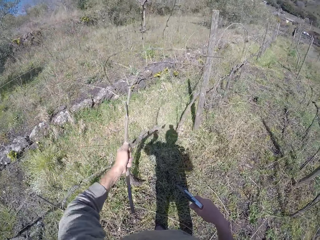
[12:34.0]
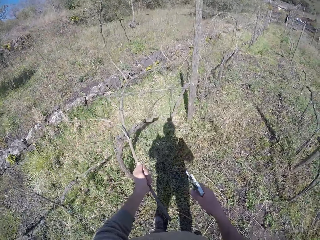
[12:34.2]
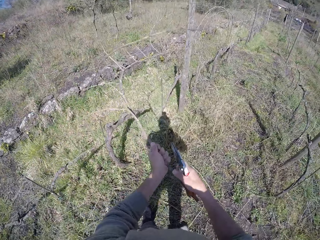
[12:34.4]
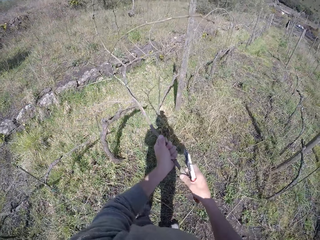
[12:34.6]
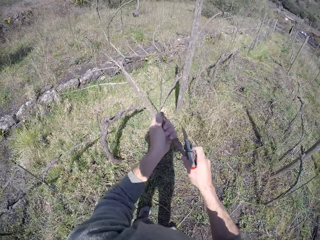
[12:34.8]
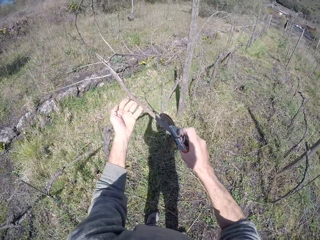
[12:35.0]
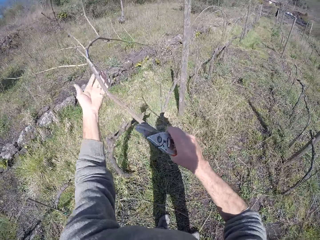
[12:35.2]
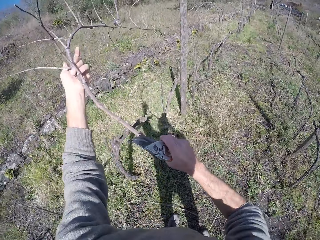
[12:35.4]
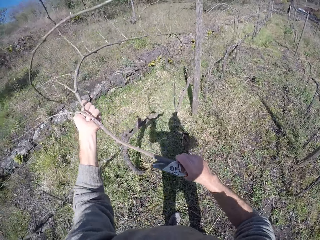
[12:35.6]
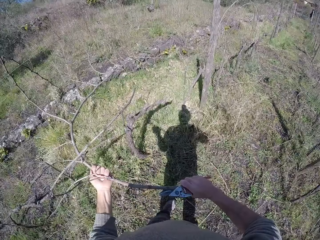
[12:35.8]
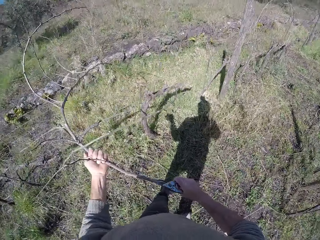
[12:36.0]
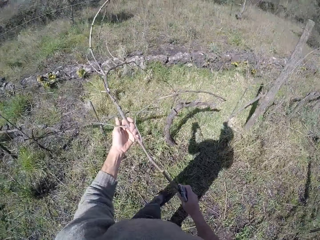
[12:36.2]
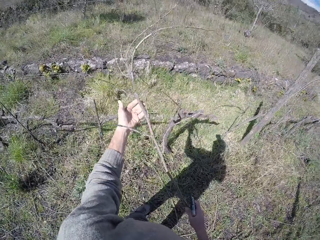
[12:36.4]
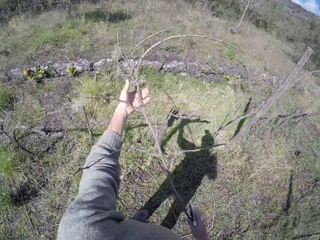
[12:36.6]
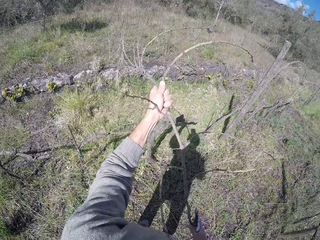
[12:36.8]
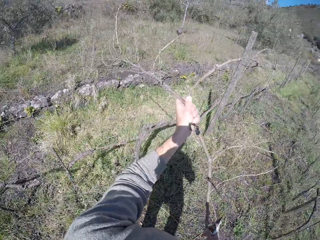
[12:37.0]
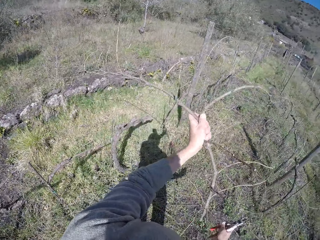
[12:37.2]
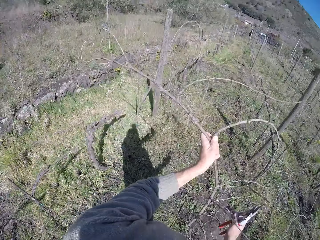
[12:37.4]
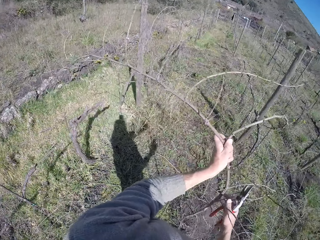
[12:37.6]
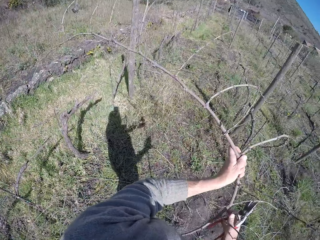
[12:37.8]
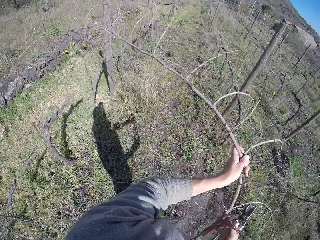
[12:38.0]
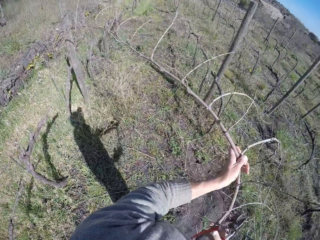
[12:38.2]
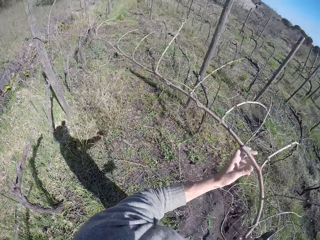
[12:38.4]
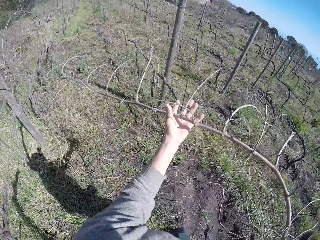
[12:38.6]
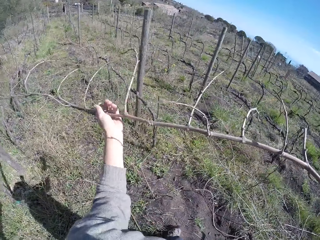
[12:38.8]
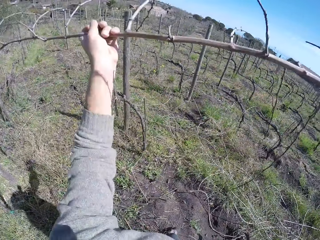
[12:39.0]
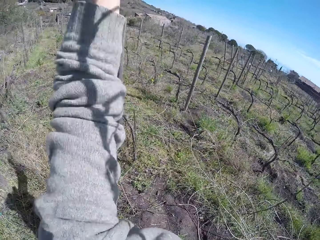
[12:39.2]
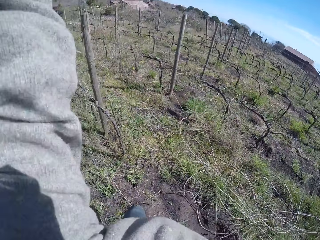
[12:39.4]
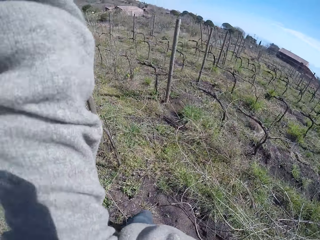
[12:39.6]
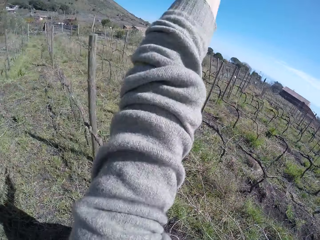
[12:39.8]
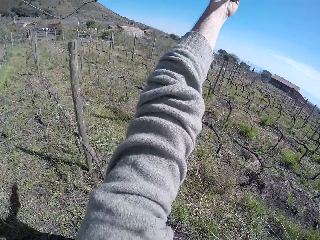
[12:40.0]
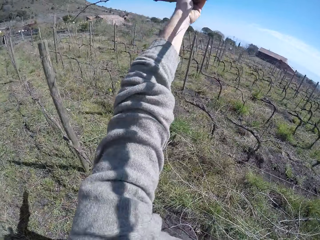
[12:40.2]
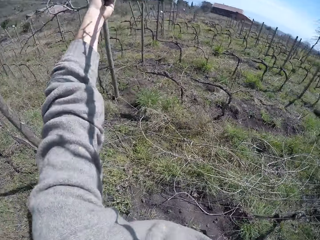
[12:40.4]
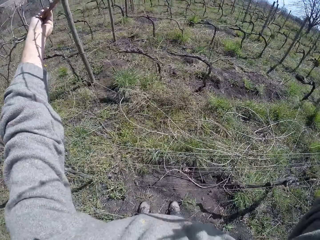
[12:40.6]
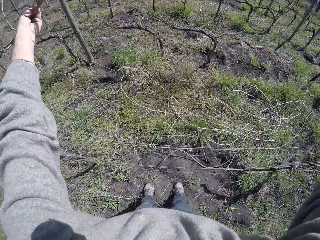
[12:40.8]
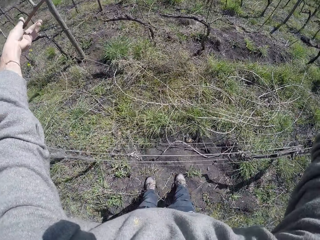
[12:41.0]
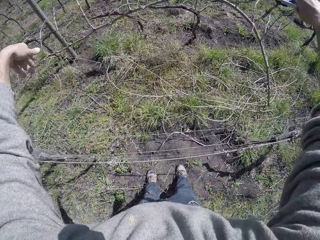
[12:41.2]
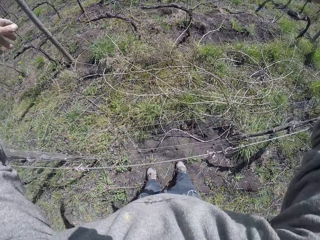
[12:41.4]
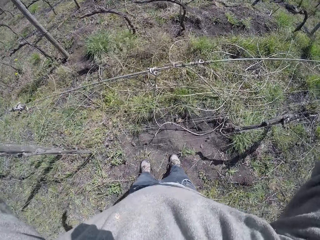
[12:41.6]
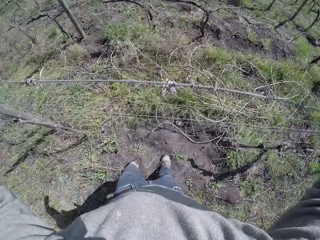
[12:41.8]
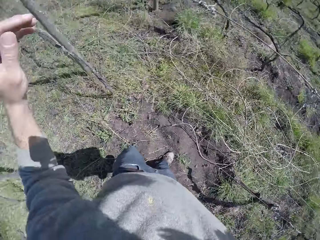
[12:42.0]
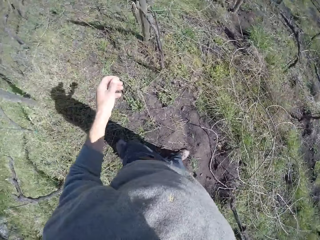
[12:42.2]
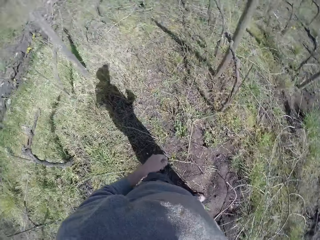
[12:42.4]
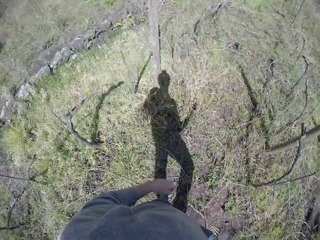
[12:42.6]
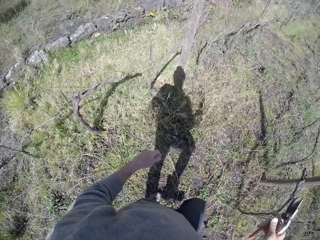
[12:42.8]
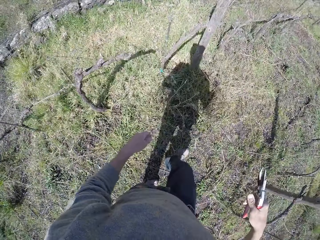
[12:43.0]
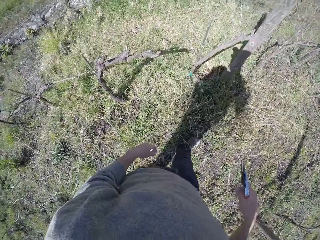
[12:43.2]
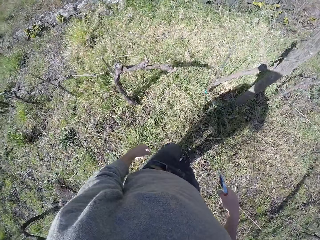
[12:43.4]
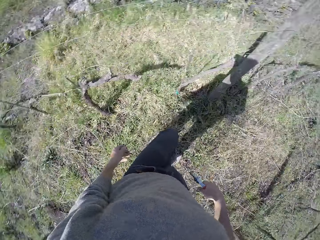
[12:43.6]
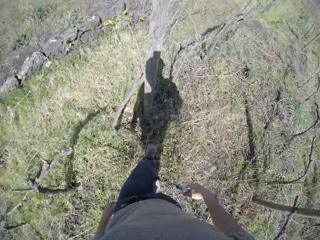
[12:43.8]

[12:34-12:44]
The camera wearer drops the twig with both hands.

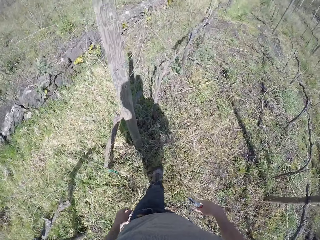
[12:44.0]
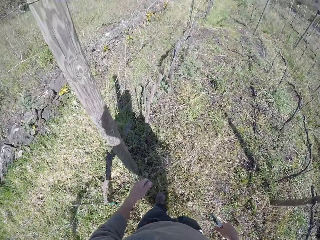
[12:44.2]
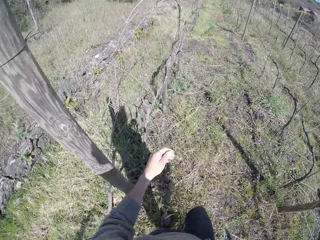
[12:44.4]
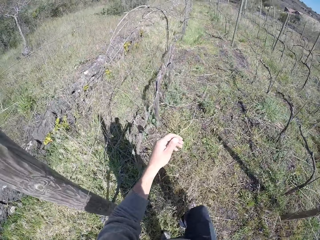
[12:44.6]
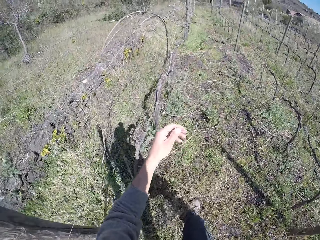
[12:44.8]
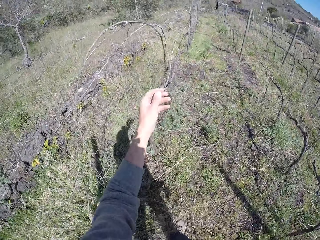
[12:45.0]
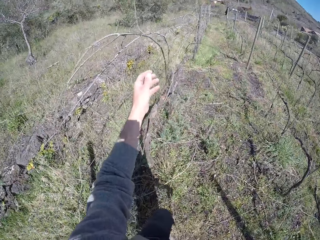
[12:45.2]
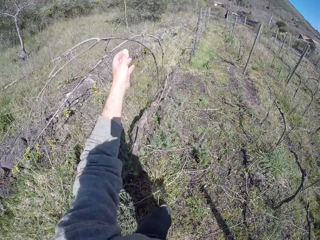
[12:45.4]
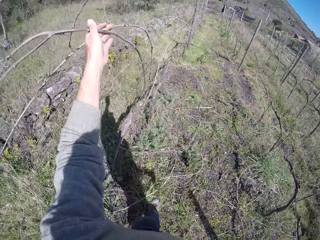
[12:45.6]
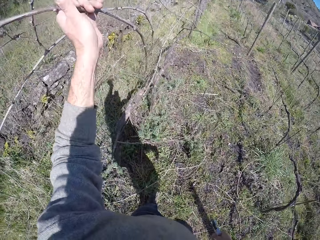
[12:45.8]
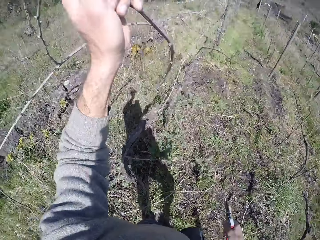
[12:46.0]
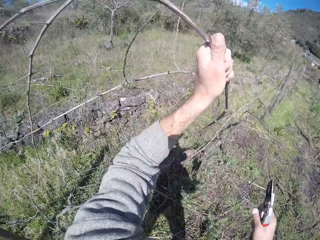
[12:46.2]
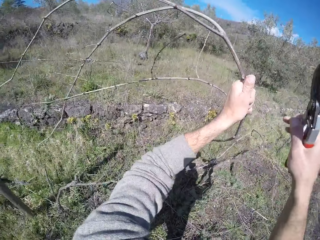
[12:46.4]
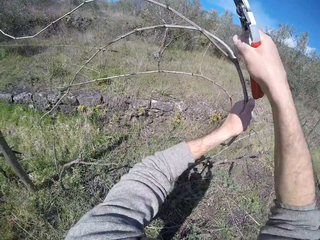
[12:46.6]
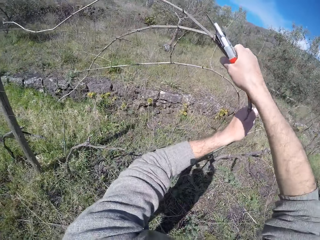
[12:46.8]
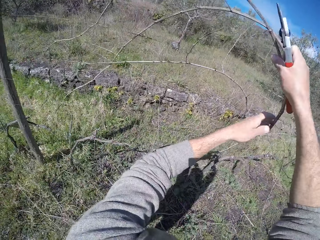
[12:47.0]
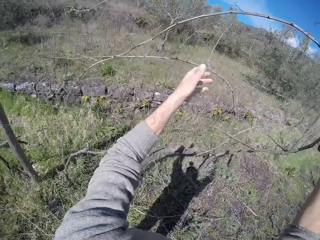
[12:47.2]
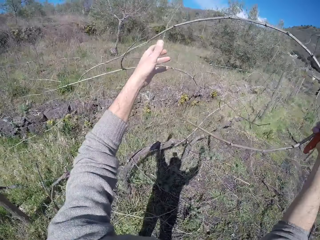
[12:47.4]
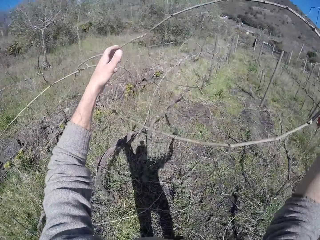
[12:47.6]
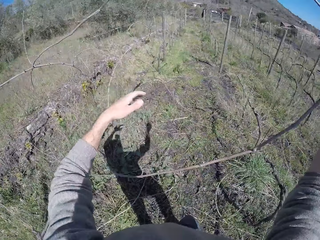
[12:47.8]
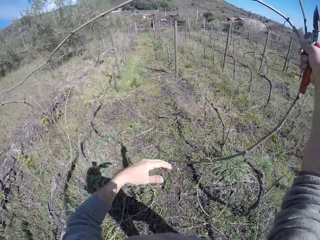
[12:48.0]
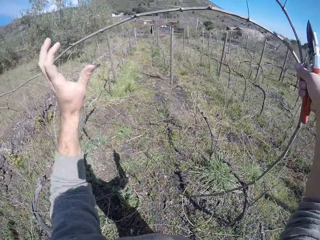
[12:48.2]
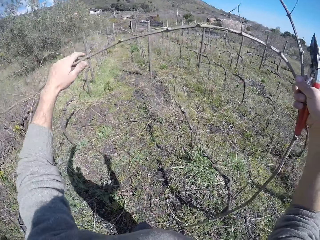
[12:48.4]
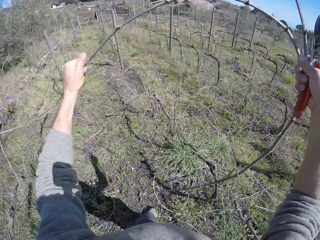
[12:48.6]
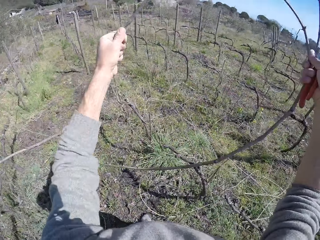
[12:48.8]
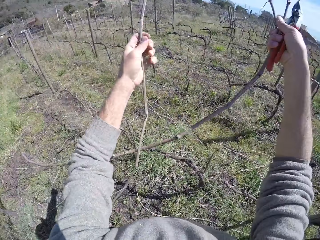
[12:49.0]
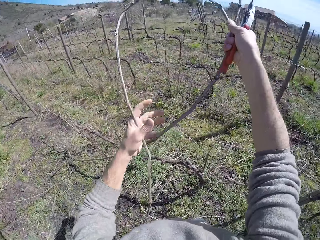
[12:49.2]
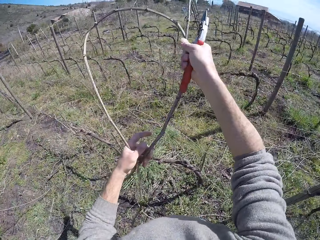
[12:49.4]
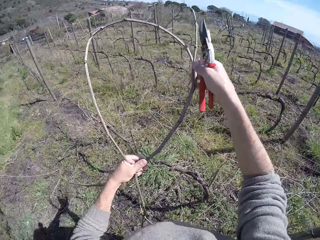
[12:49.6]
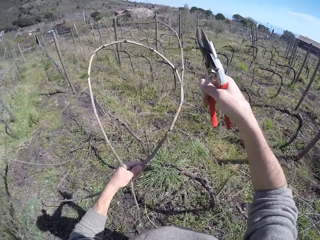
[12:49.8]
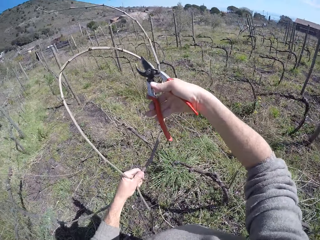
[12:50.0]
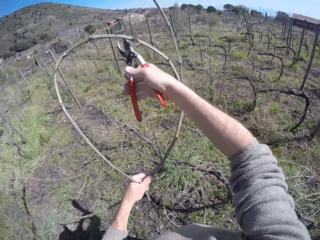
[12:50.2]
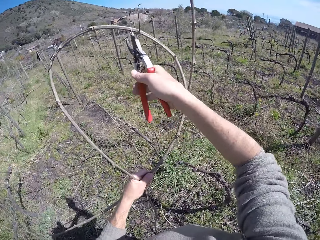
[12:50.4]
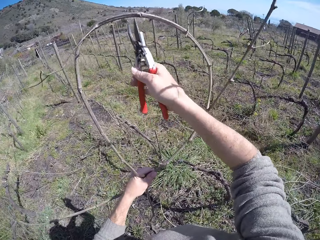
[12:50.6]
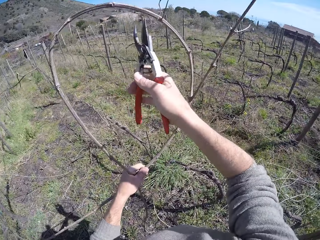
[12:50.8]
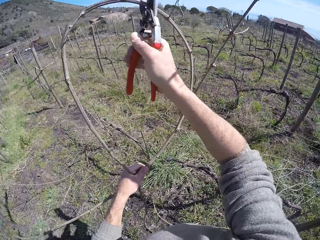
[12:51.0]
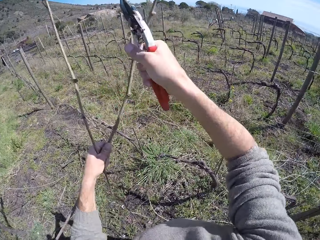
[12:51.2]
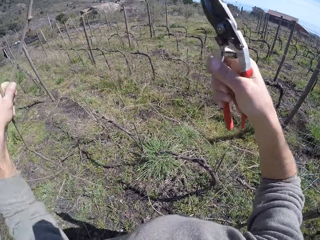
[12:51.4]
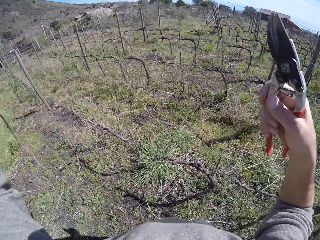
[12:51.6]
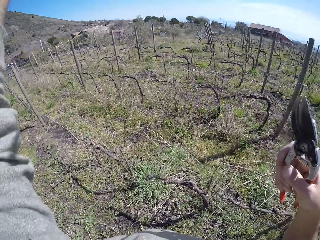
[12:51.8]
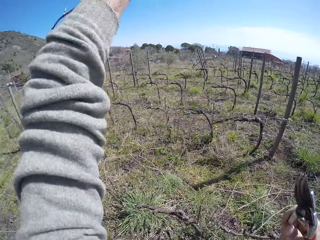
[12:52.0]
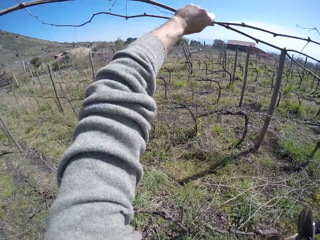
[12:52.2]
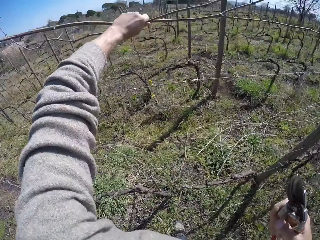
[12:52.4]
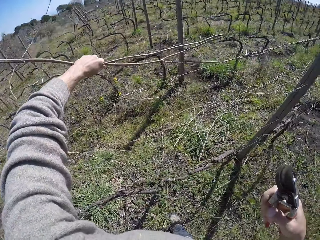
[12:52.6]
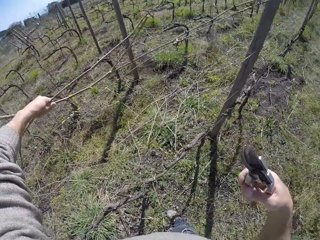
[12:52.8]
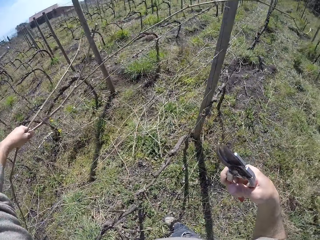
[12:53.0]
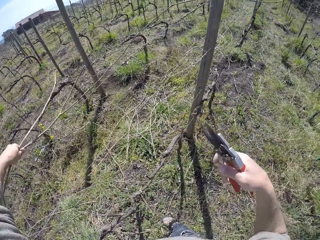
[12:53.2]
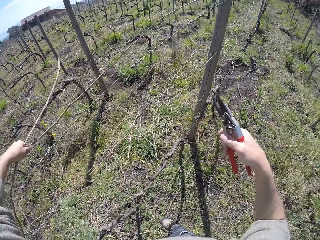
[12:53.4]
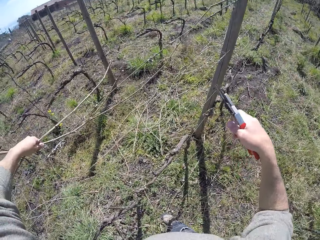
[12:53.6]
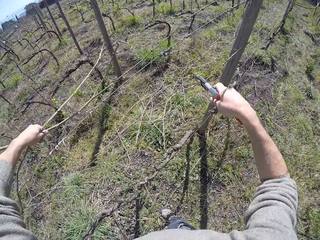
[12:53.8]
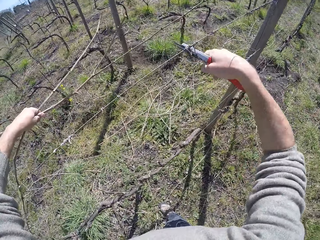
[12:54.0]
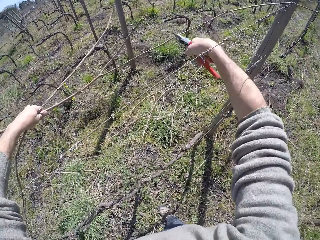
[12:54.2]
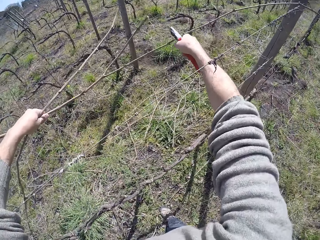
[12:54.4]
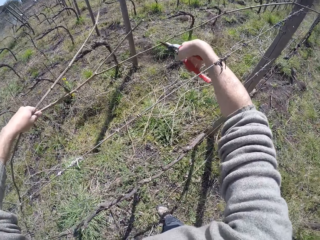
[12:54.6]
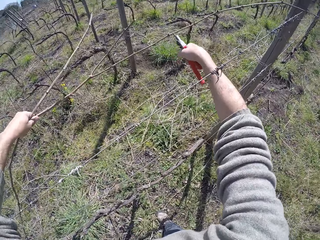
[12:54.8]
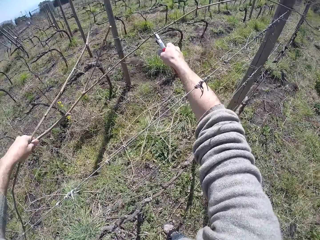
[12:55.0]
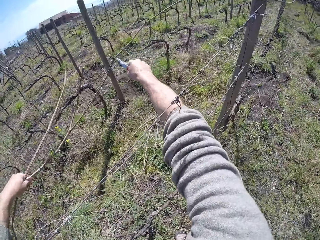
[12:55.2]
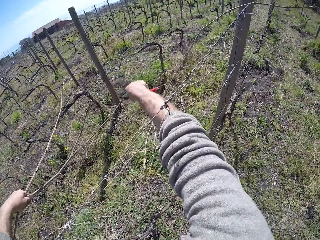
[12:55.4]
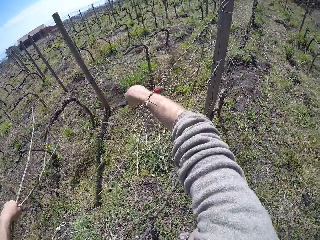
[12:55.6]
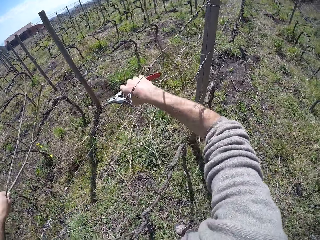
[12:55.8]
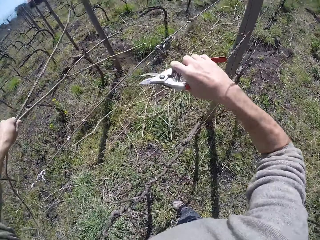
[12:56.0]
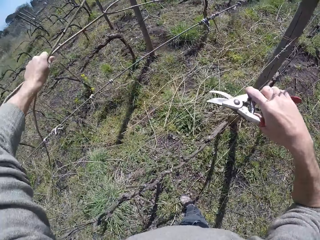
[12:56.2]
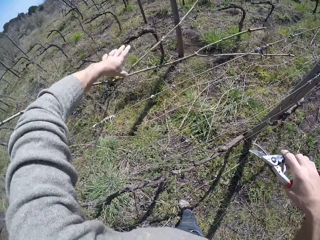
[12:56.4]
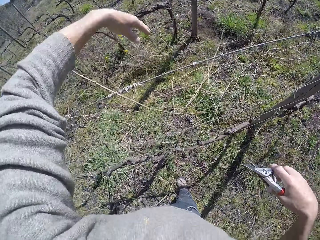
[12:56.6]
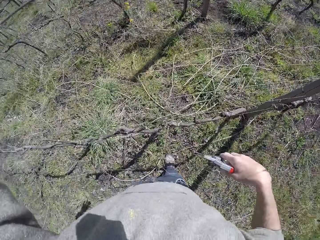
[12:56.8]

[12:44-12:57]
The camera wearer grabs a twig with his left hand. He pulls out the twig with both hands. He cuts the twig with the bypass pruner in his right hand. He cuts the twig again. He drops the twig with his left hand.
